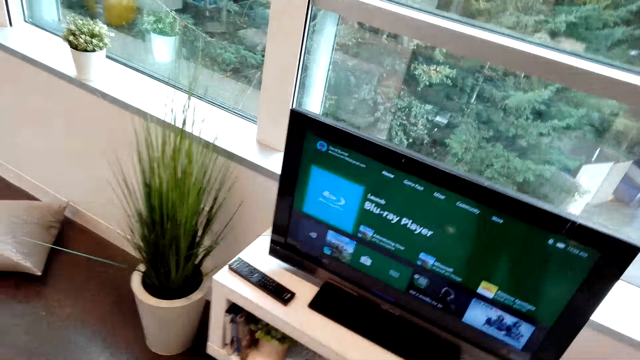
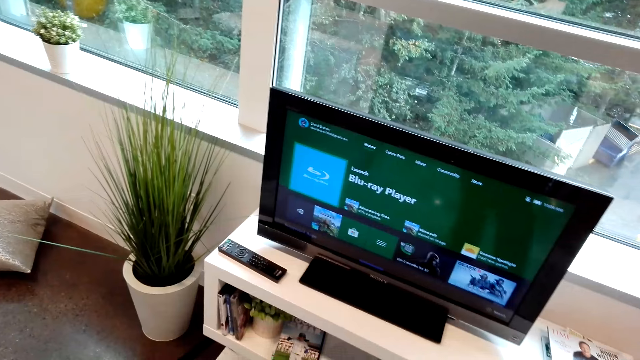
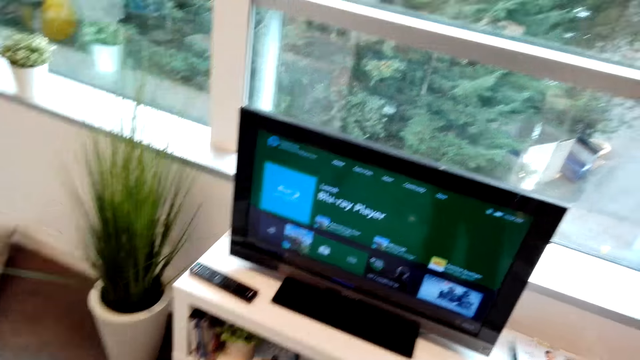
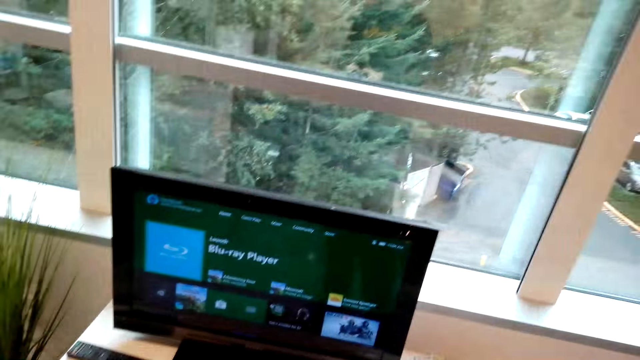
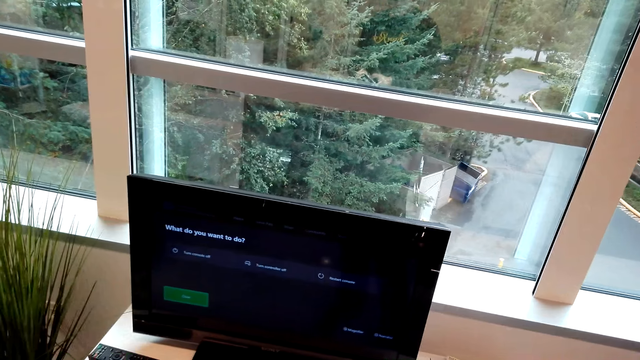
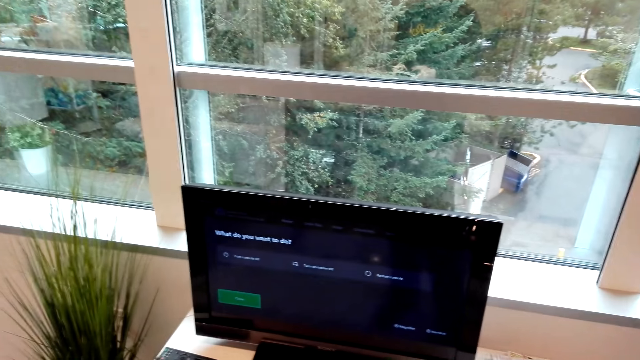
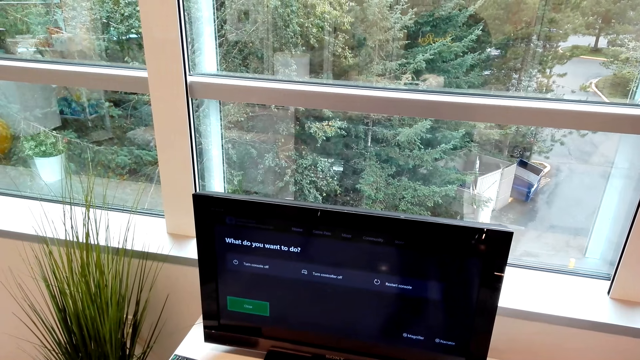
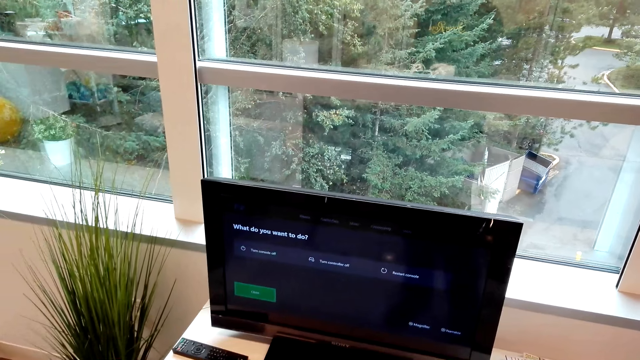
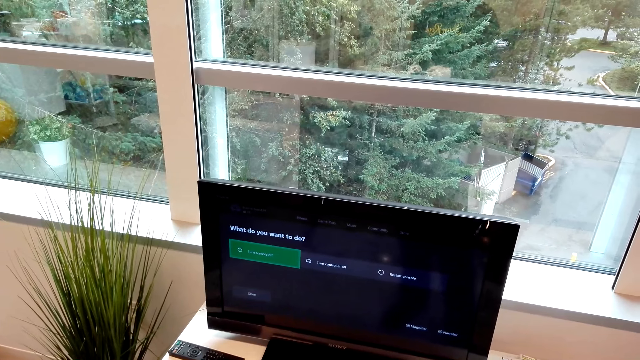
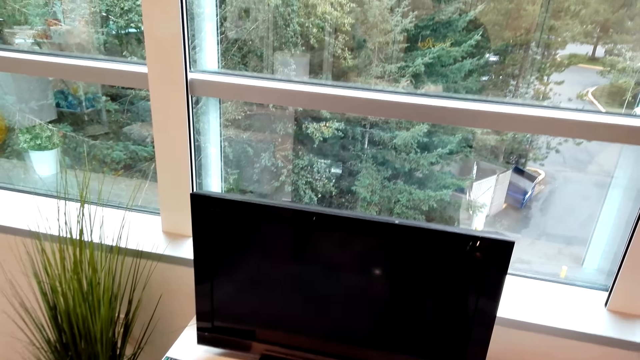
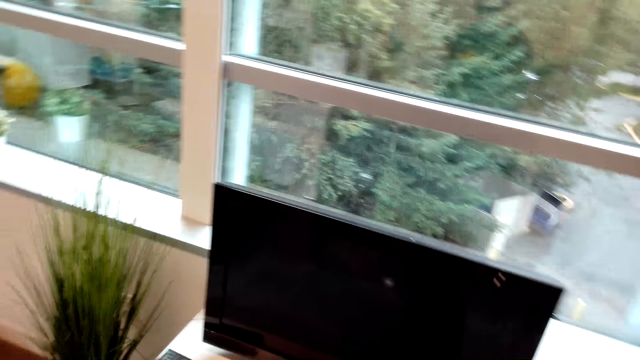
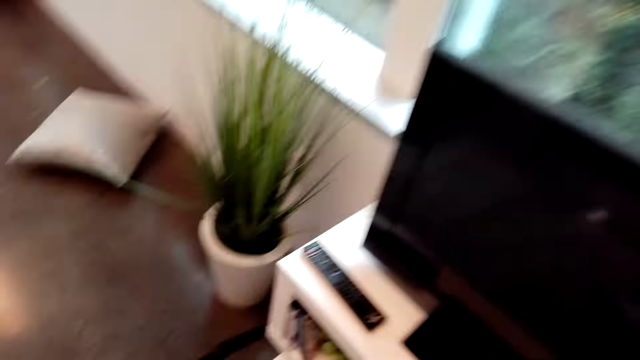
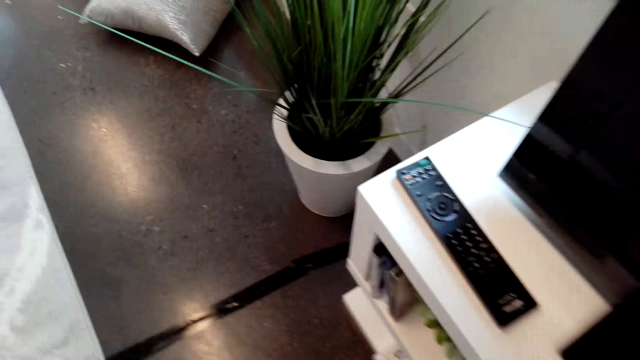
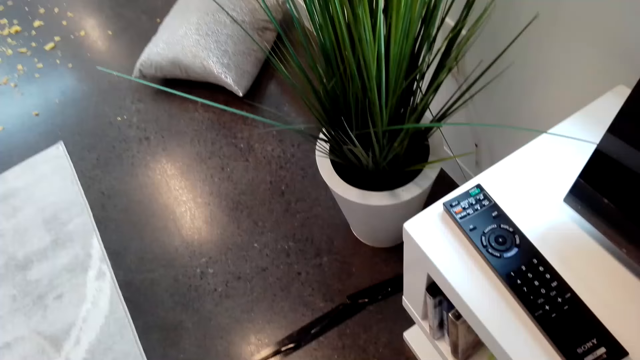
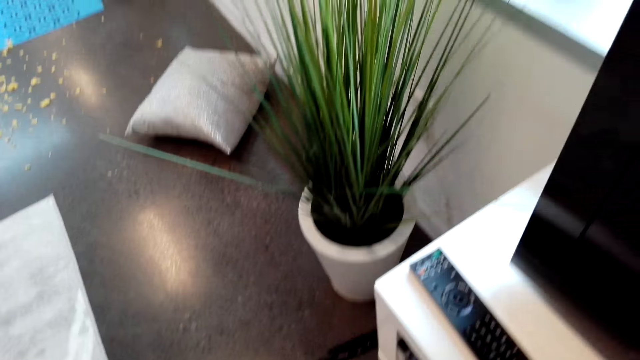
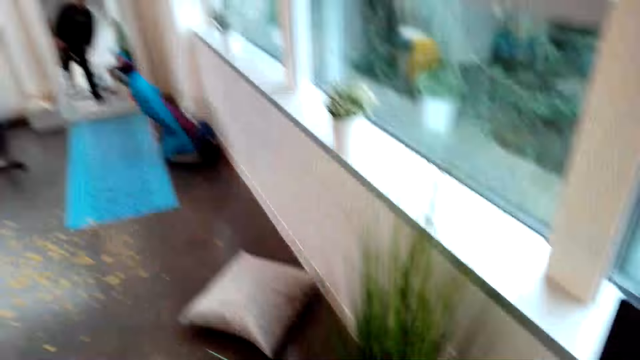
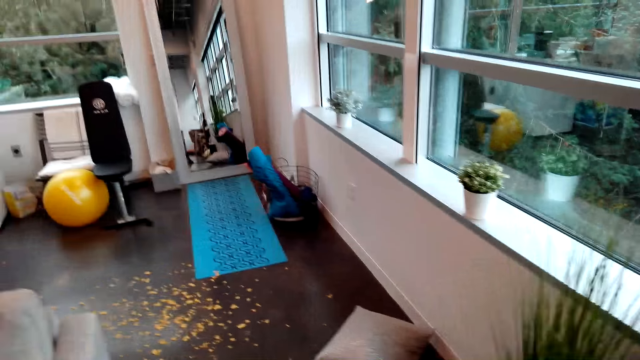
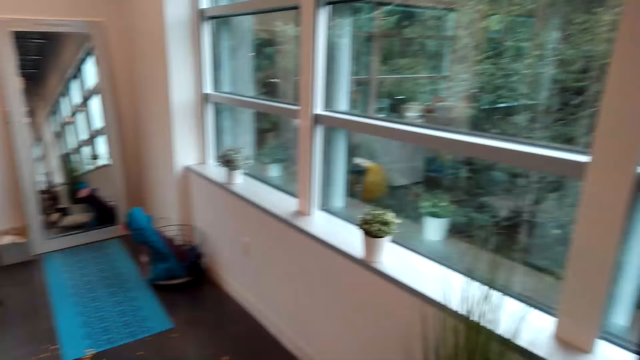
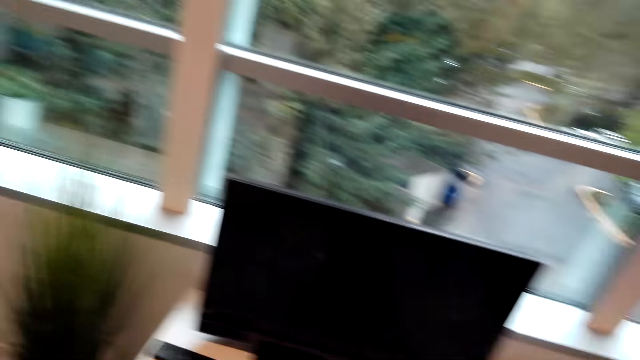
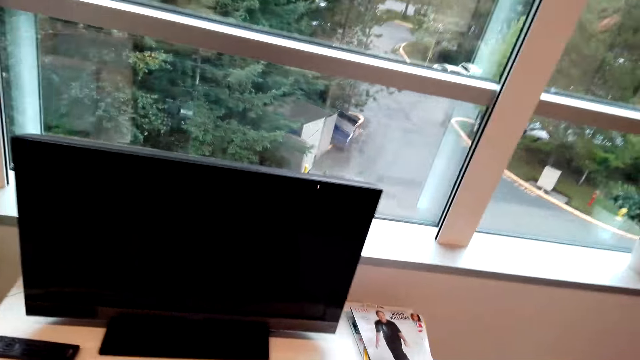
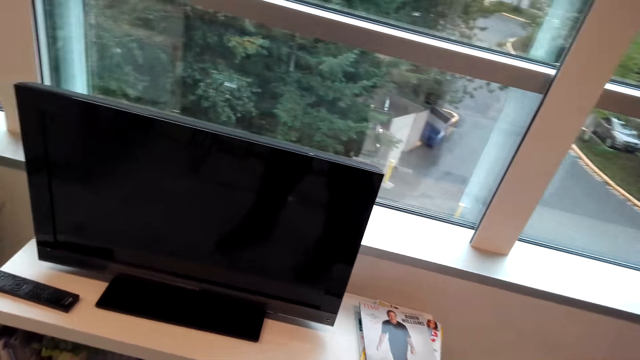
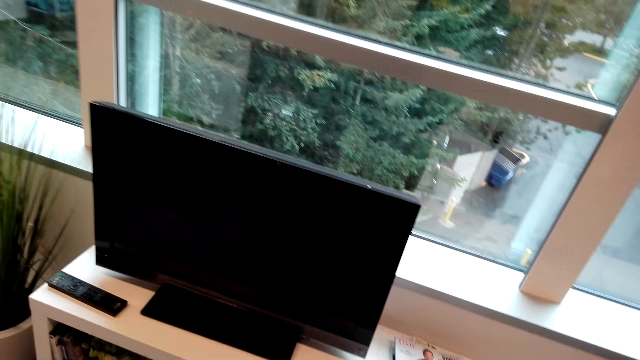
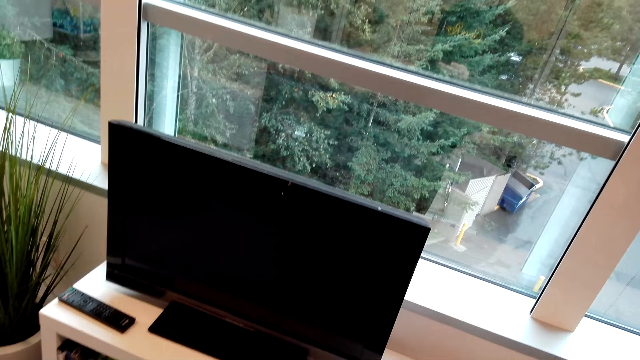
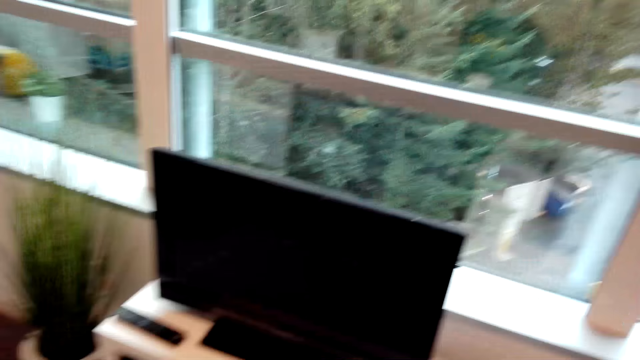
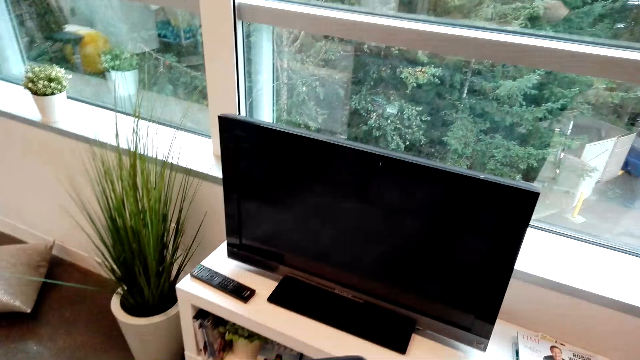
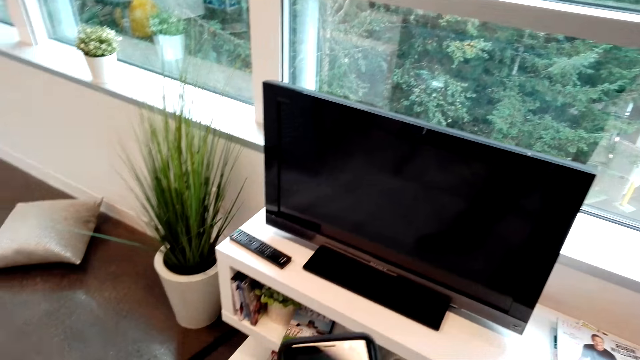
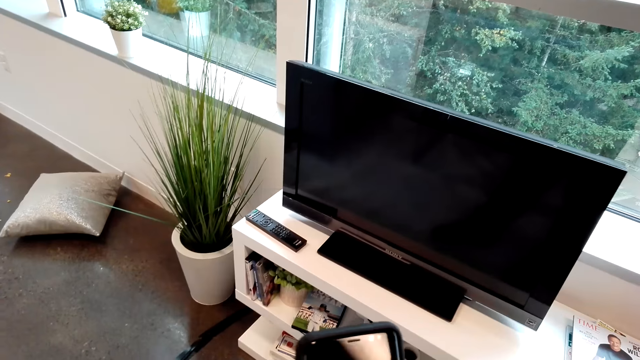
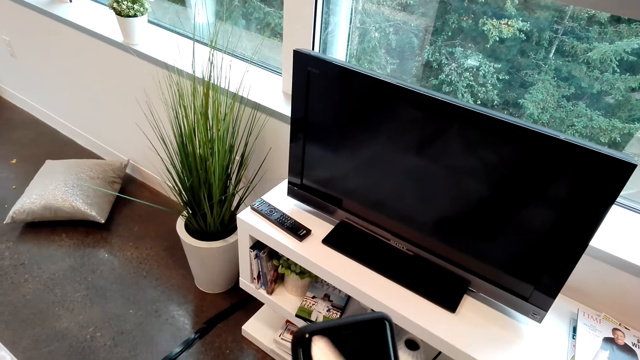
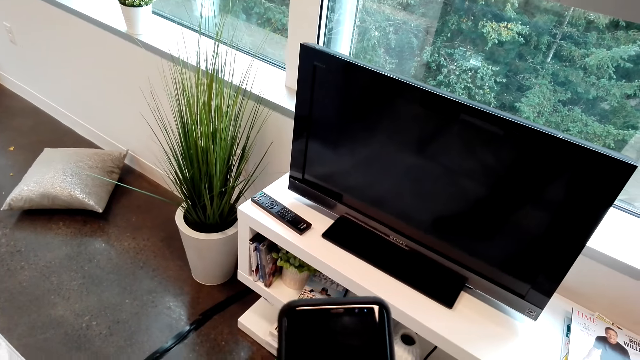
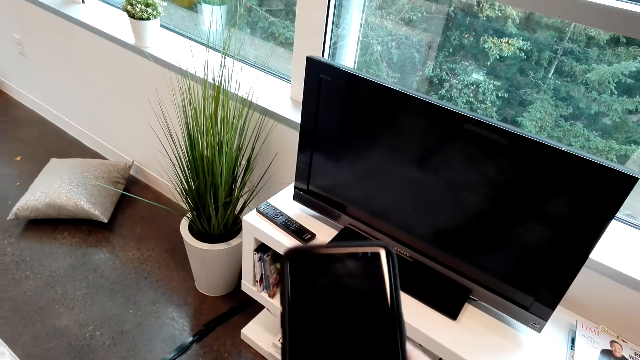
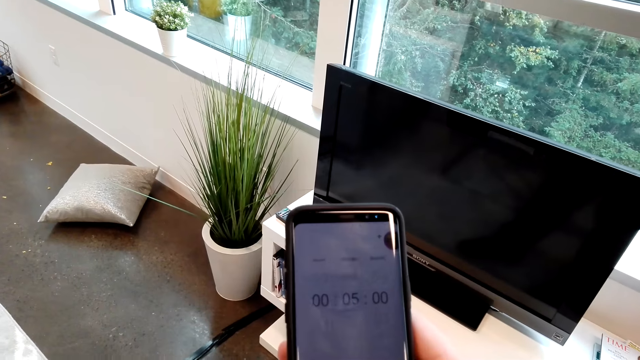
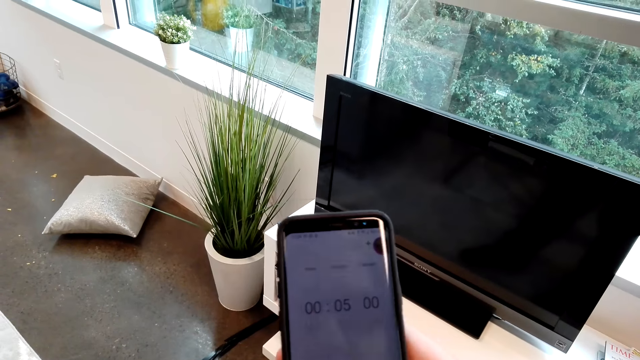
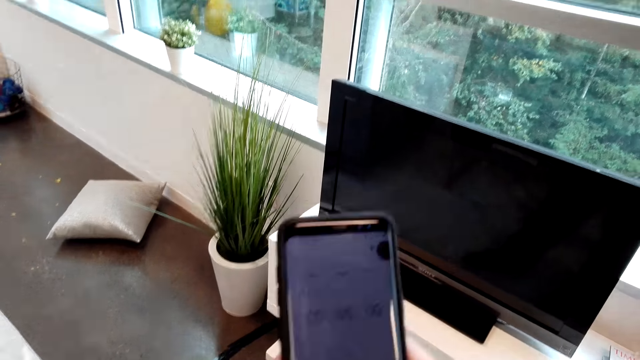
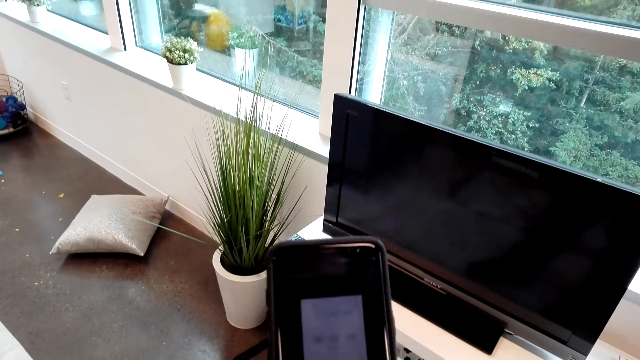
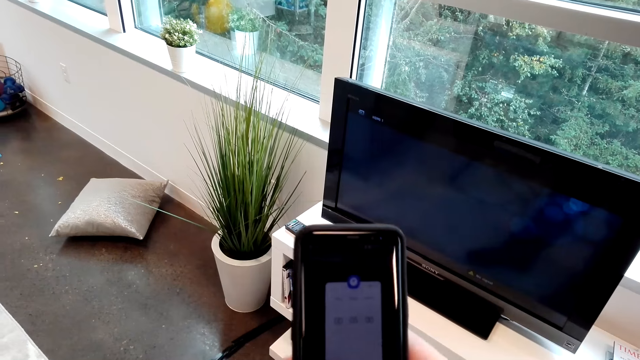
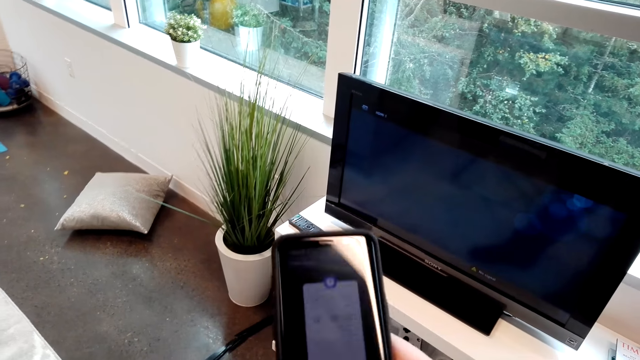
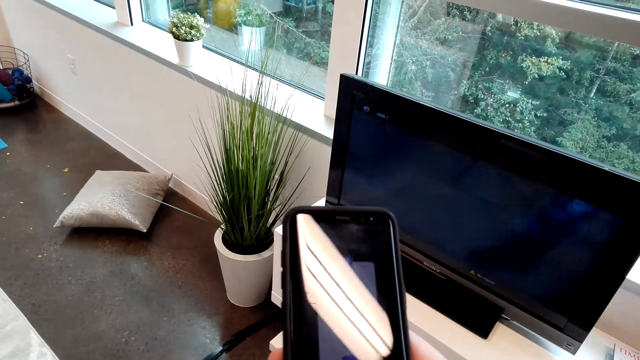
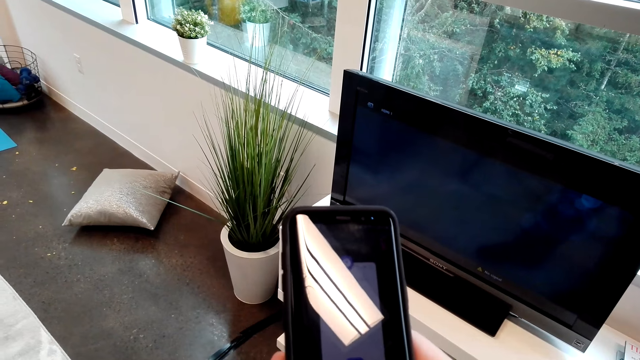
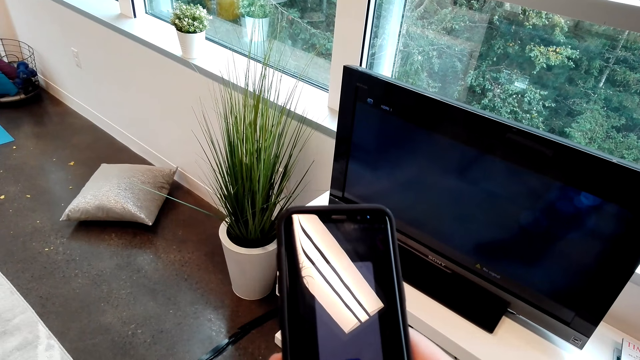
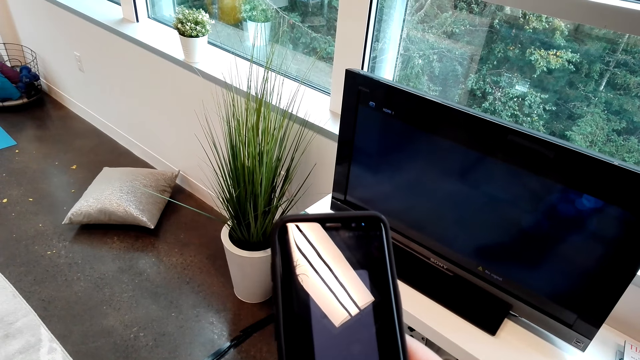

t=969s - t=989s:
The camera wearer operates the television. They operate the cellphone.
